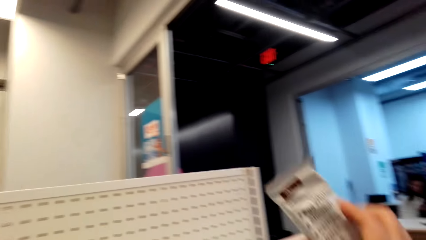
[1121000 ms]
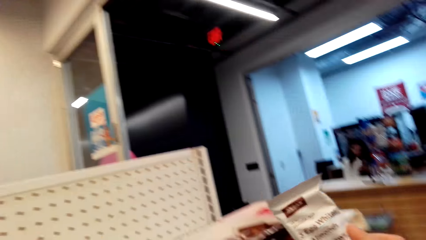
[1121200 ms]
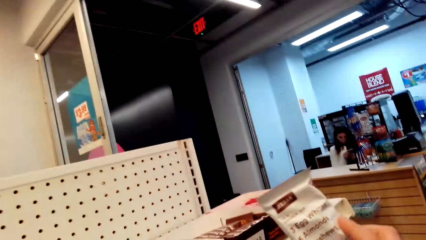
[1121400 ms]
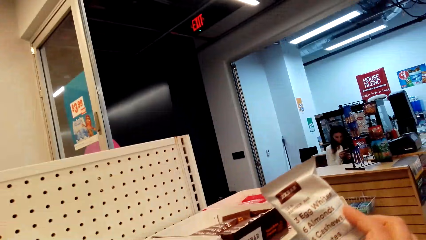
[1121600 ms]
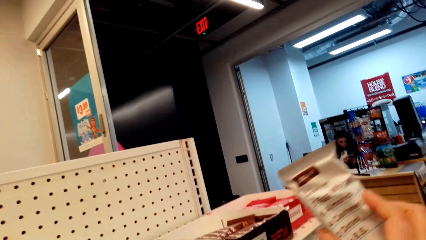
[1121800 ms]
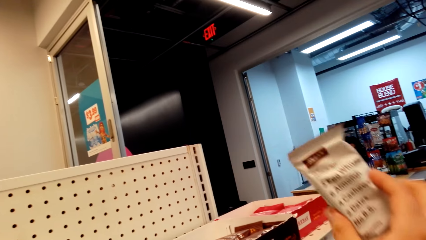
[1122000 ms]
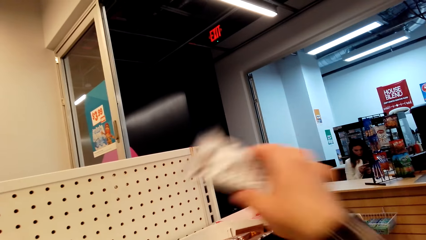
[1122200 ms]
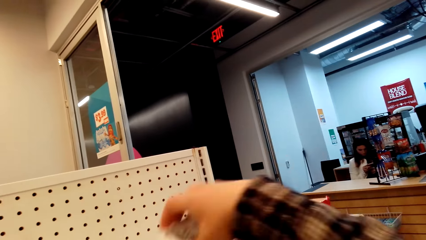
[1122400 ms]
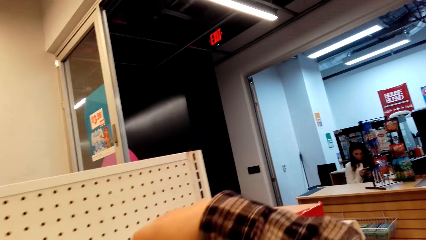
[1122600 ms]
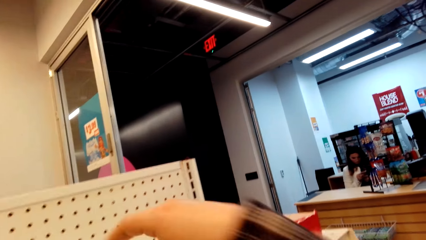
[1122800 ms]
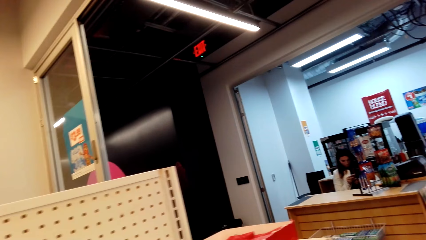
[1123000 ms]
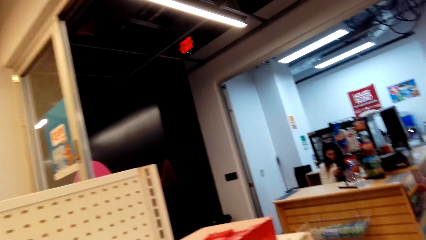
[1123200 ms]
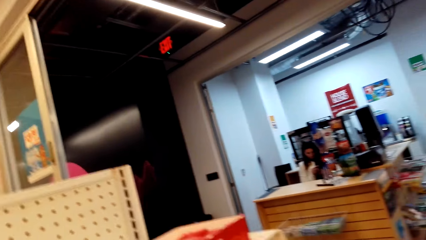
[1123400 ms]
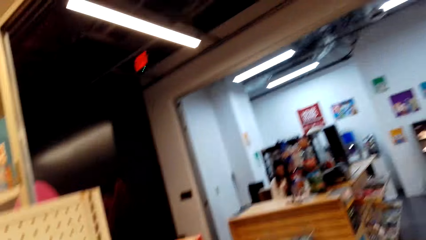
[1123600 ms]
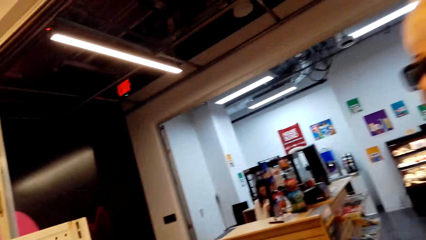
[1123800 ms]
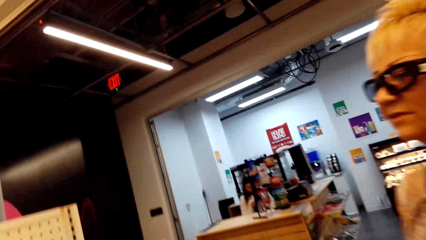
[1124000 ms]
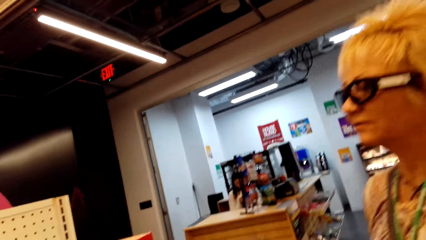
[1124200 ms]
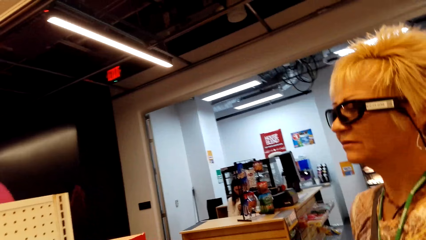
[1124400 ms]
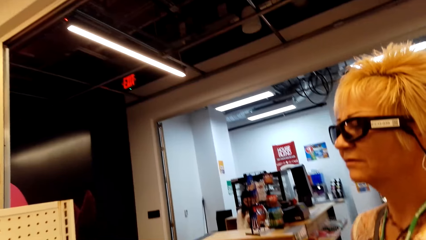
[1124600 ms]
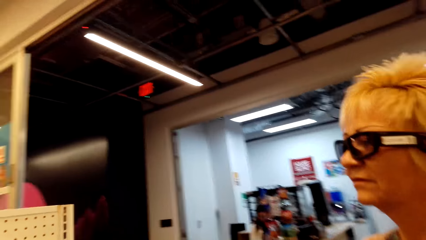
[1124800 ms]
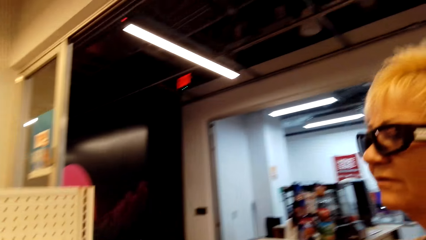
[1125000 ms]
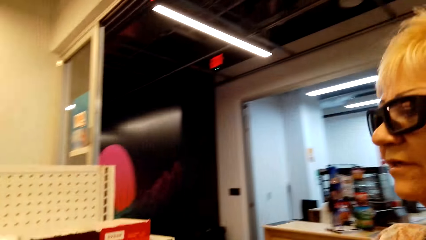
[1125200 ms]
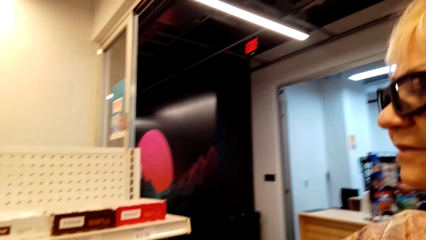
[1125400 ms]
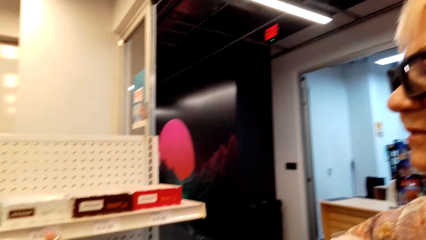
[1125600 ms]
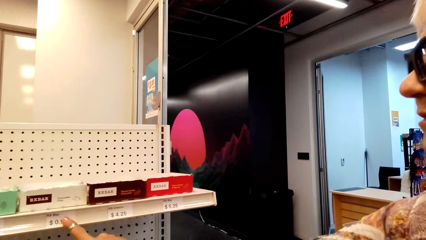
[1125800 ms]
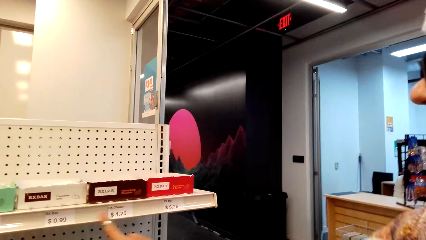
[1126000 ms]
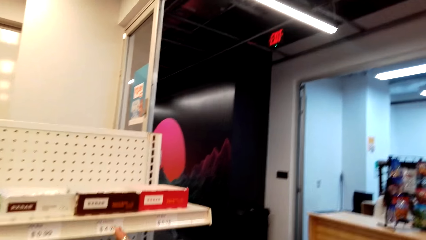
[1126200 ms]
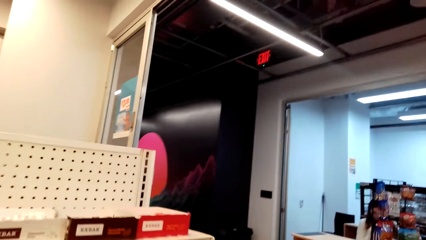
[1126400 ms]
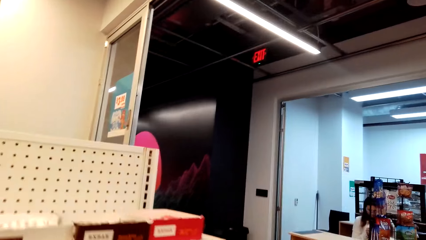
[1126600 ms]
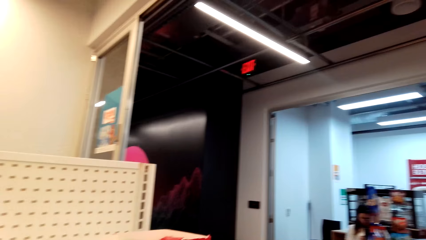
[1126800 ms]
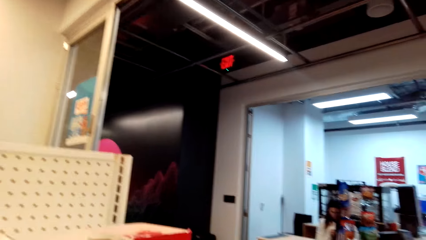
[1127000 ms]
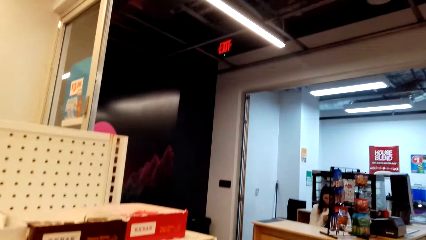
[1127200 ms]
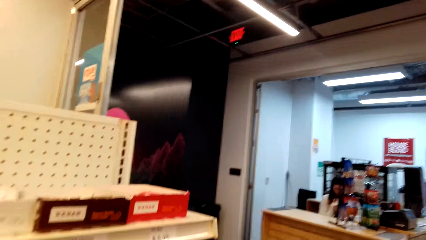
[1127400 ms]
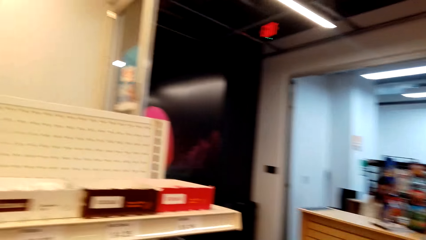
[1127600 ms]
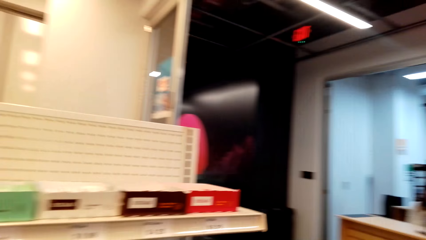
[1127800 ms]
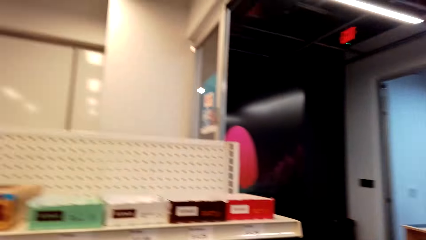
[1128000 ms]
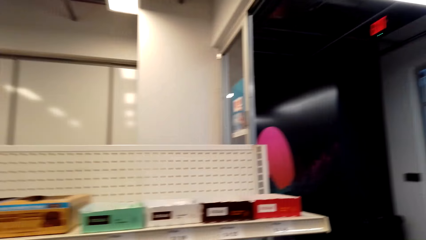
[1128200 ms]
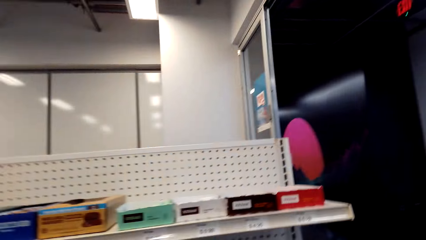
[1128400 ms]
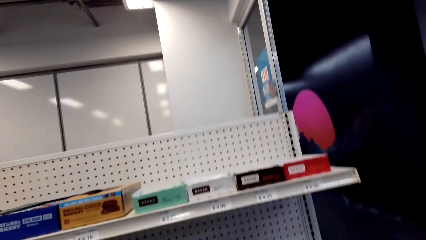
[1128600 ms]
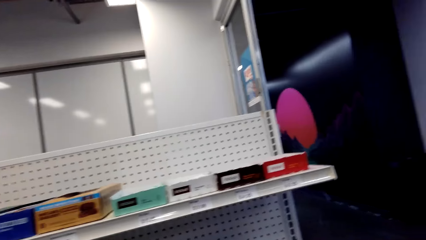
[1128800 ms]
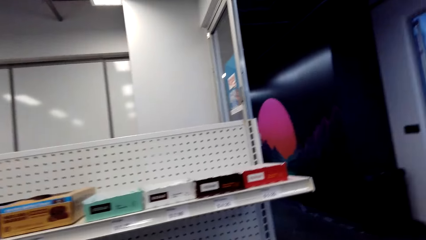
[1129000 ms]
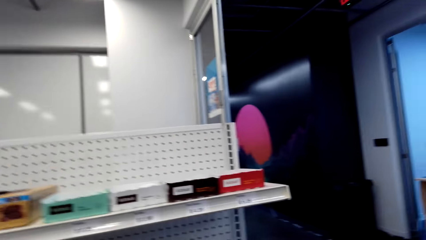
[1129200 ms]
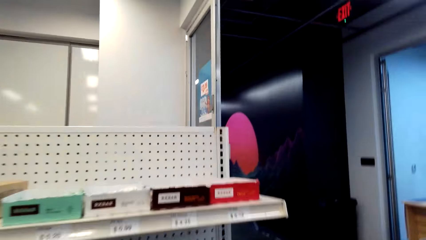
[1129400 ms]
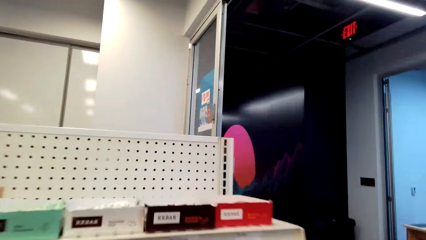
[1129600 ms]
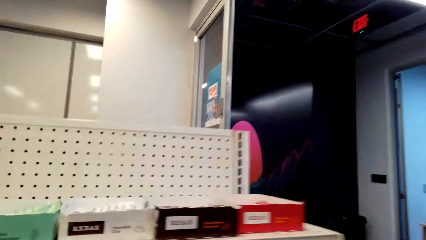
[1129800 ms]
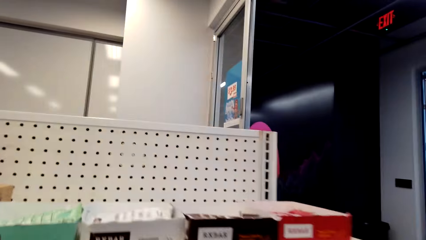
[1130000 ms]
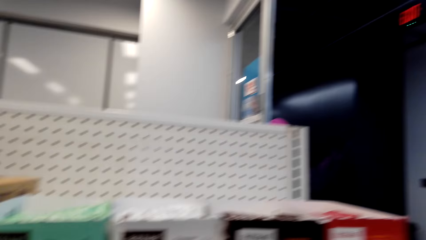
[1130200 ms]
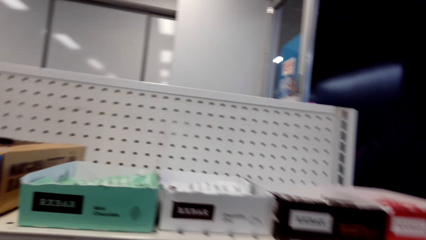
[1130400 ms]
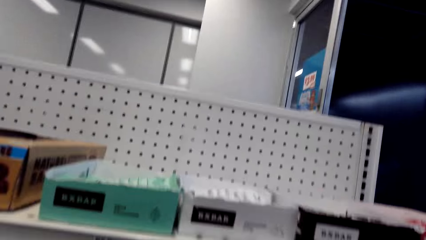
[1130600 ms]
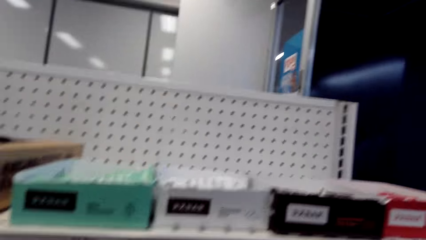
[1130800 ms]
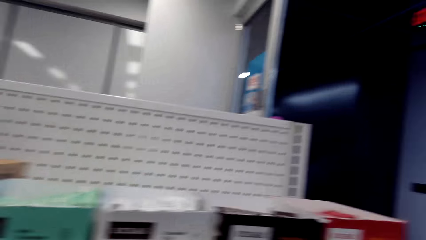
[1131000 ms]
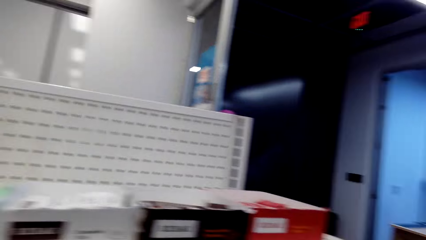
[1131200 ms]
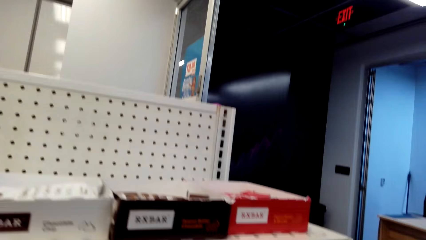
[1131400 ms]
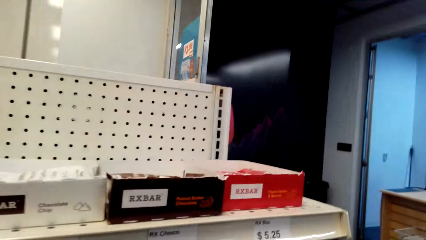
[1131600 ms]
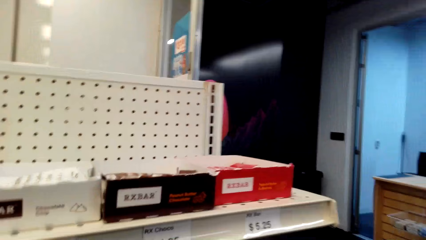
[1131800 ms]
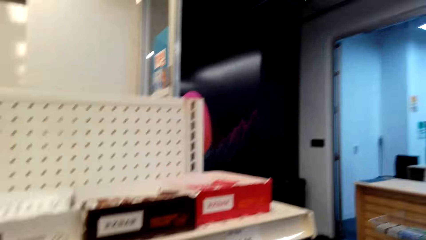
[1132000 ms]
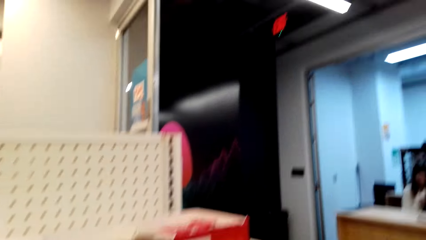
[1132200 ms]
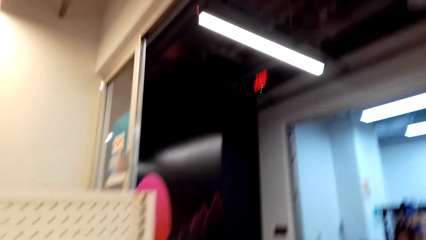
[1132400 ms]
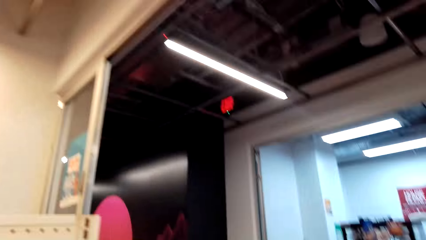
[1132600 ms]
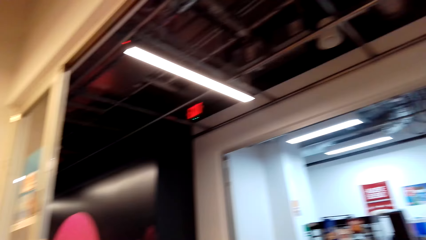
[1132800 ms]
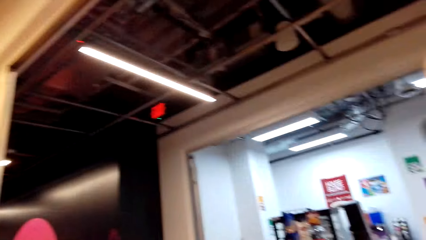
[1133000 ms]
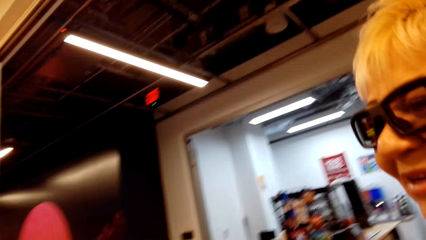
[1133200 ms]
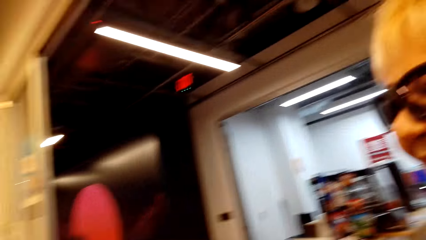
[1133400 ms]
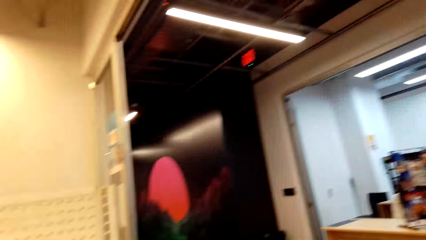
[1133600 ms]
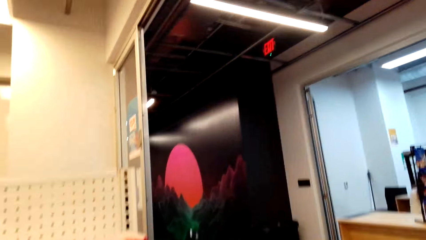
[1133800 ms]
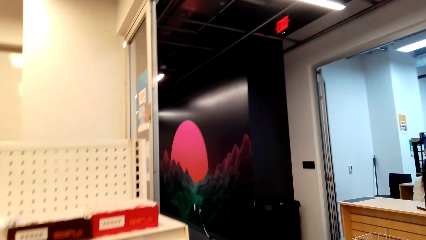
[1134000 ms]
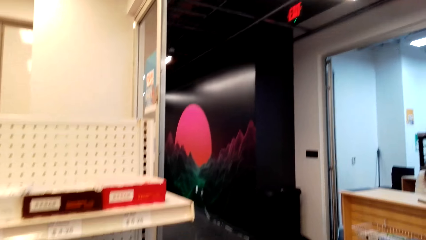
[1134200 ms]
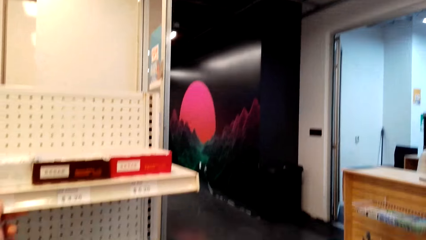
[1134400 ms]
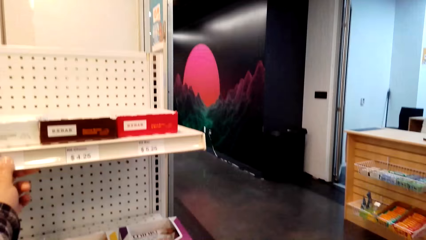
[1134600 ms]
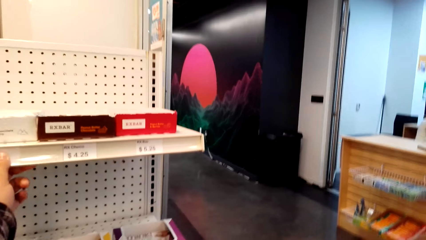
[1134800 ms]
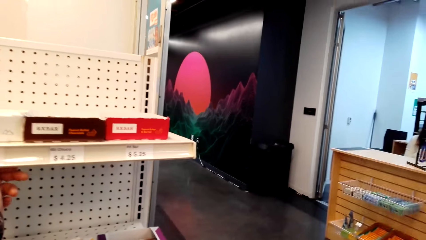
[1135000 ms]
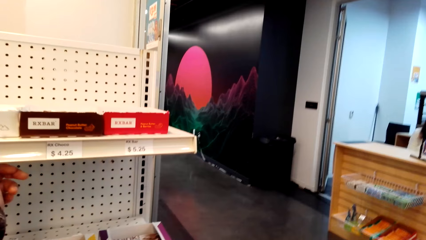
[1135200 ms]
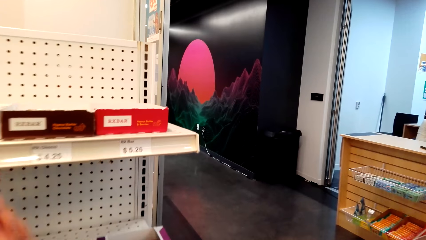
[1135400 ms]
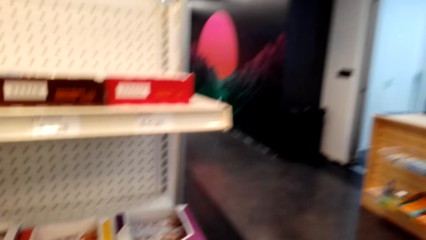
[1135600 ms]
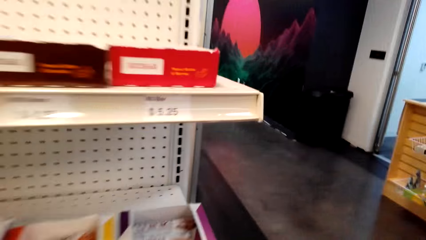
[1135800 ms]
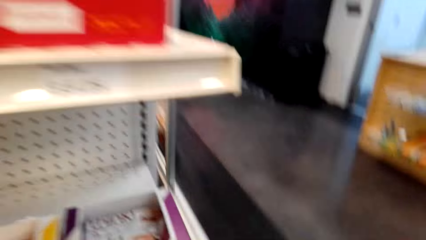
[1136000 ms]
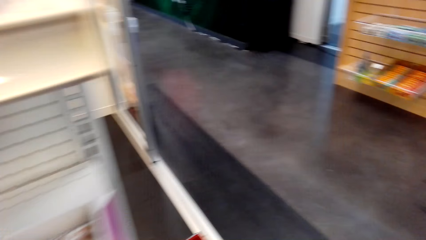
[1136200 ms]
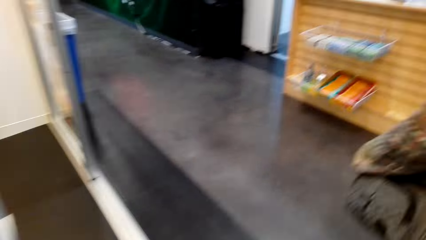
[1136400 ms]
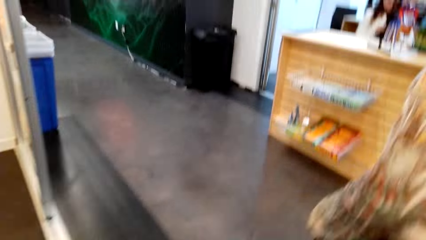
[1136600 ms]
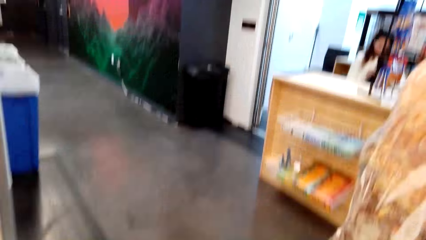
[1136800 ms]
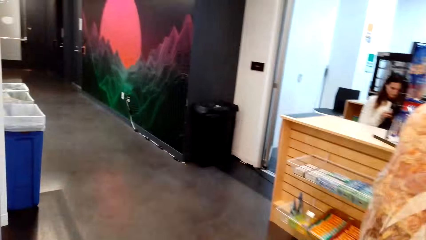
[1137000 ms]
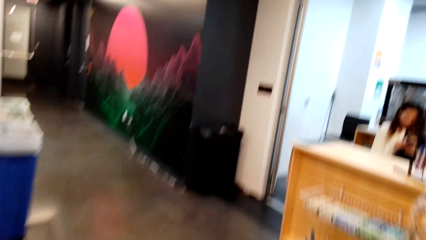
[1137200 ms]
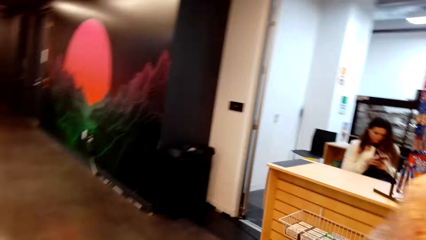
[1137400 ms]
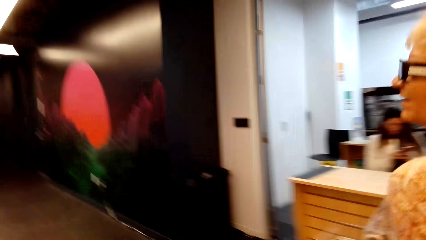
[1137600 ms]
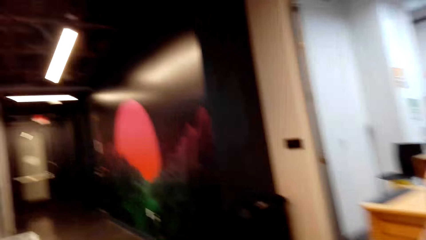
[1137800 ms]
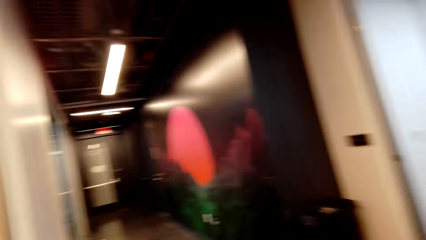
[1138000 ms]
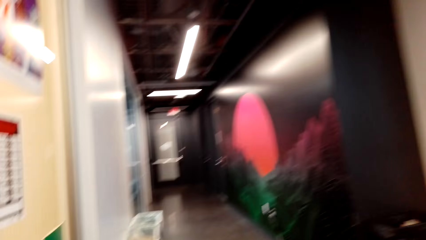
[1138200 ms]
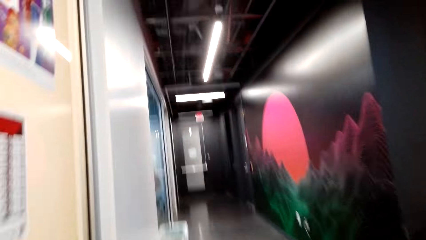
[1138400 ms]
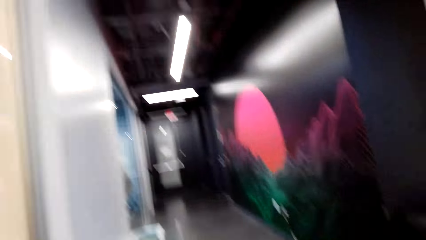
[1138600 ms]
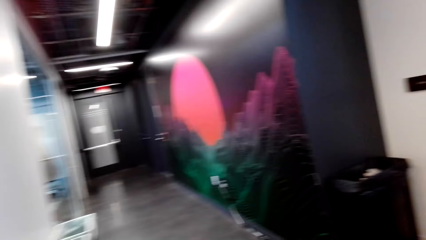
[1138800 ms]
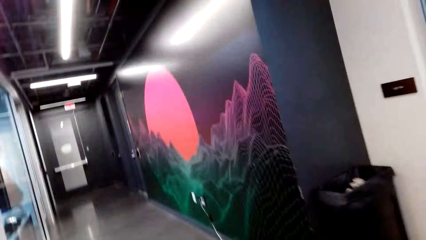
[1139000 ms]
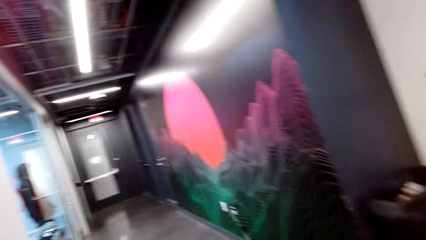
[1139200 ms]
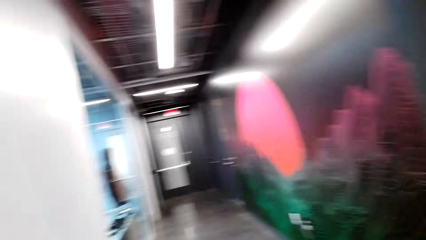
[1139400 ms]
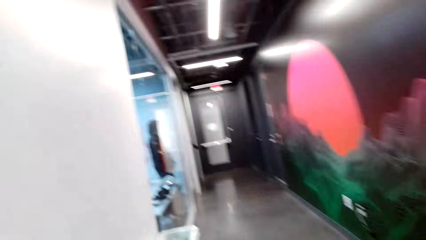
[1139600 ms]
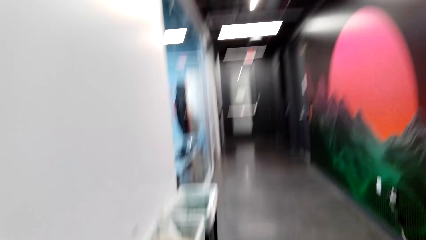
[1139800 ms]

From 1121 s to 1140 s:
The camera wearer picks a pack. They stare at the pack. They return the pack on the shelf. They interact with a lady. They dialogue with the lady. The lady walks in the store. The camera wearer walks in the store.
